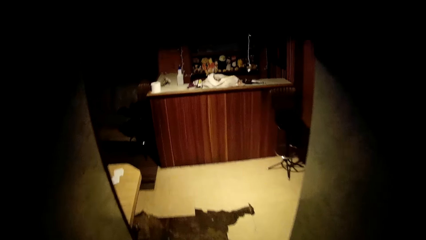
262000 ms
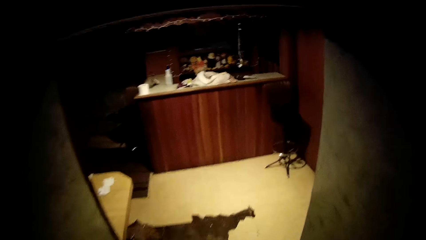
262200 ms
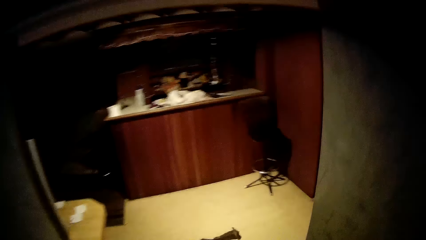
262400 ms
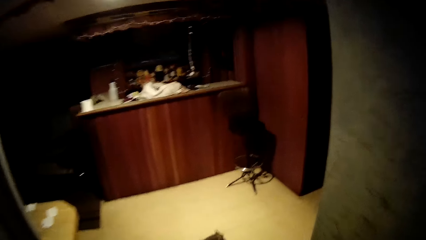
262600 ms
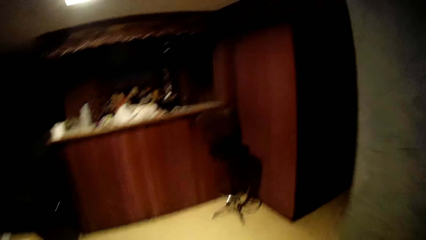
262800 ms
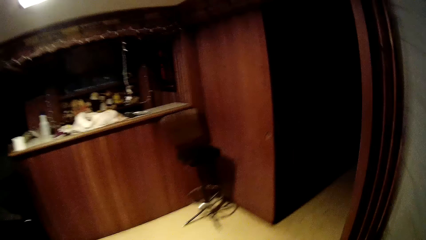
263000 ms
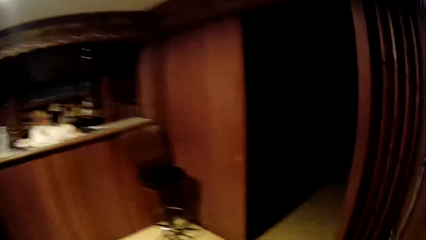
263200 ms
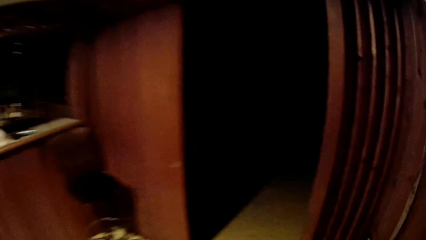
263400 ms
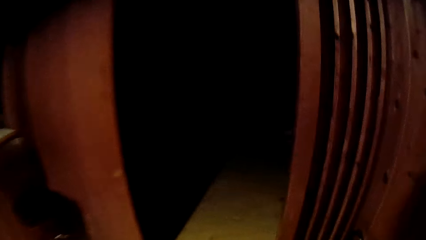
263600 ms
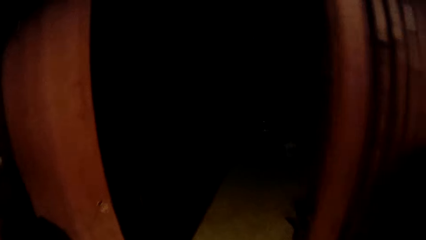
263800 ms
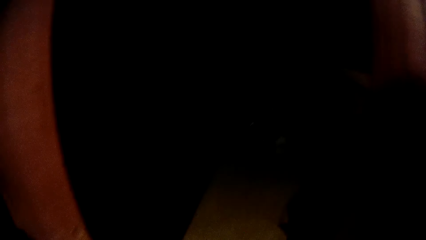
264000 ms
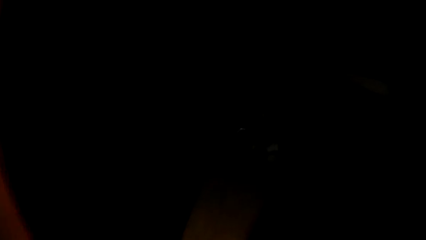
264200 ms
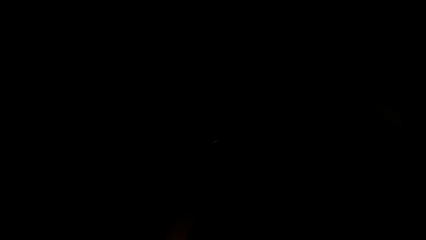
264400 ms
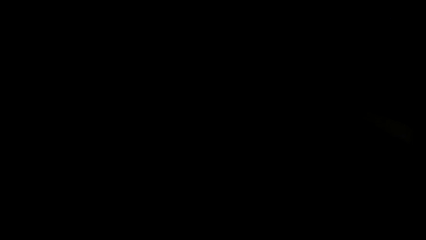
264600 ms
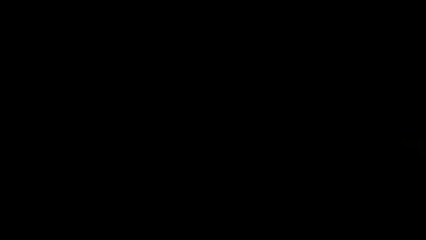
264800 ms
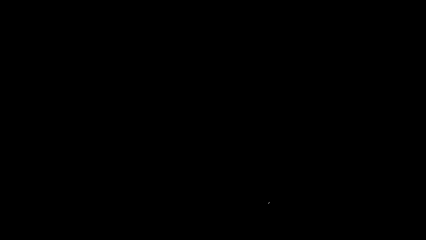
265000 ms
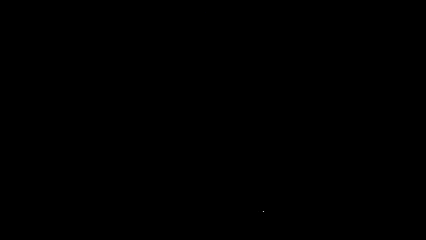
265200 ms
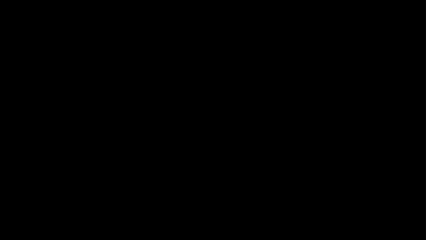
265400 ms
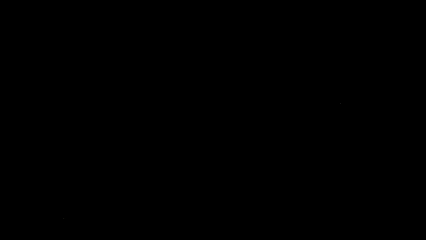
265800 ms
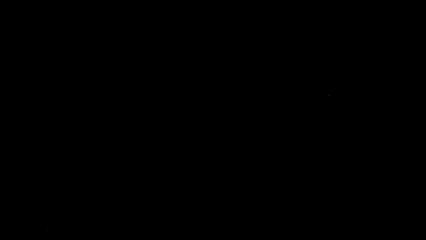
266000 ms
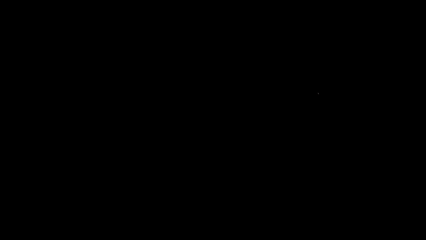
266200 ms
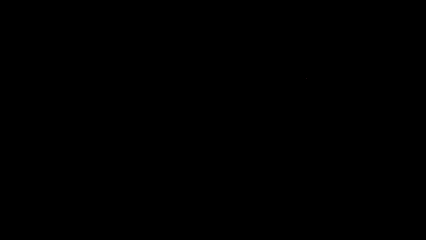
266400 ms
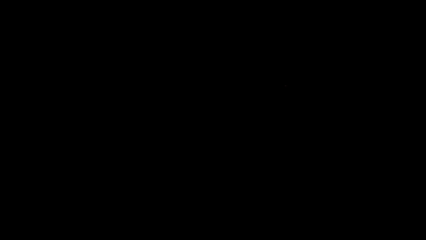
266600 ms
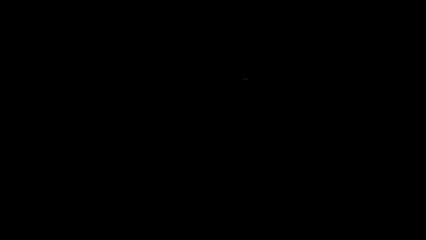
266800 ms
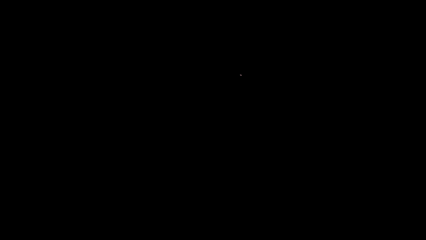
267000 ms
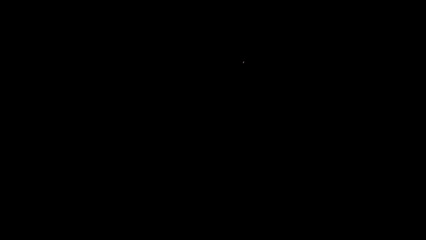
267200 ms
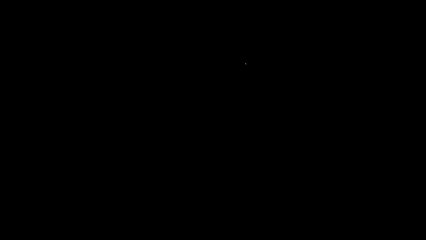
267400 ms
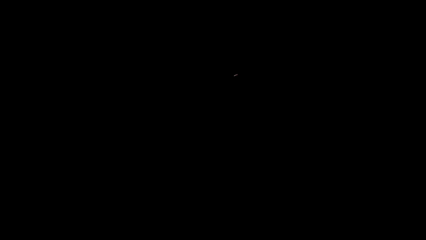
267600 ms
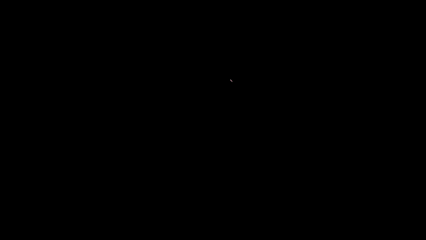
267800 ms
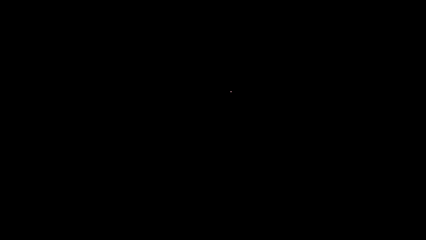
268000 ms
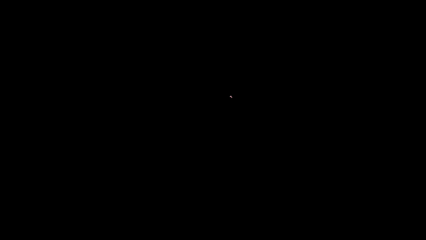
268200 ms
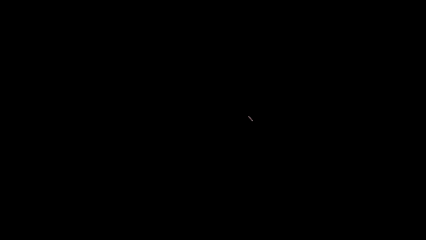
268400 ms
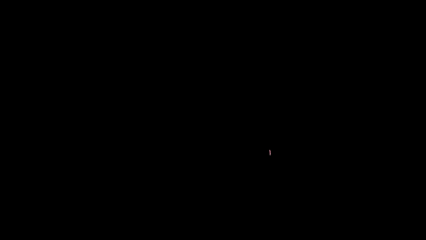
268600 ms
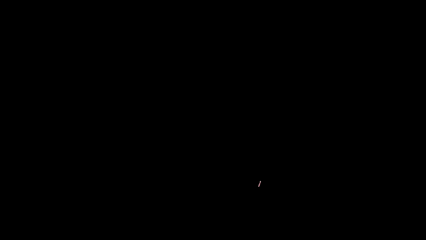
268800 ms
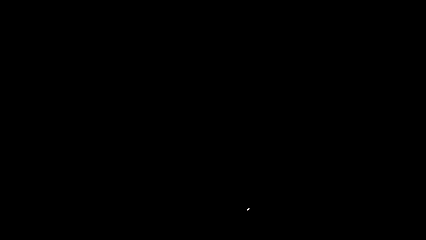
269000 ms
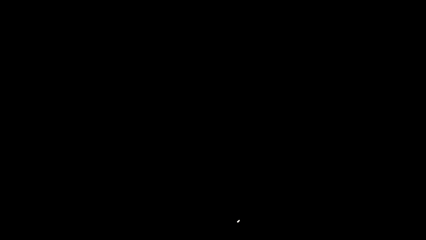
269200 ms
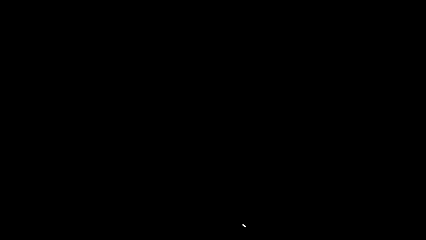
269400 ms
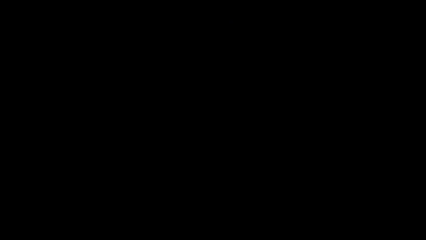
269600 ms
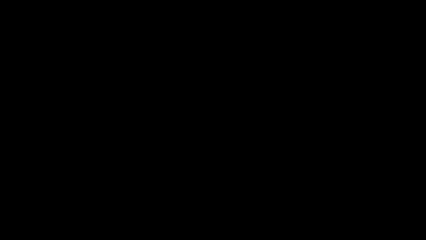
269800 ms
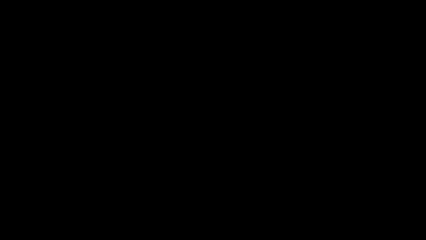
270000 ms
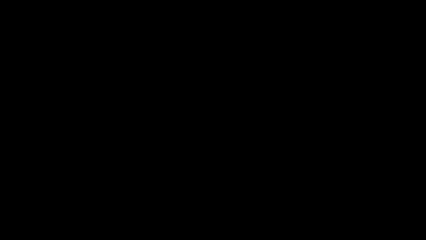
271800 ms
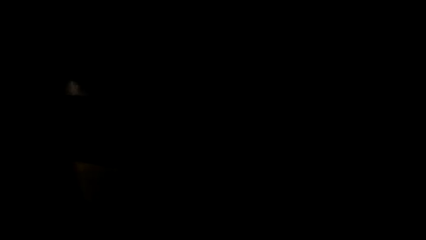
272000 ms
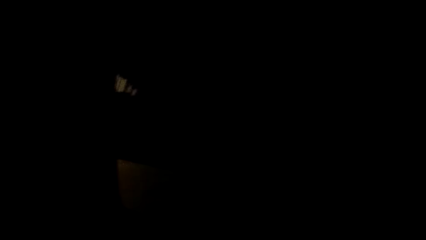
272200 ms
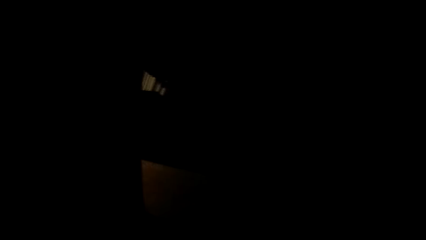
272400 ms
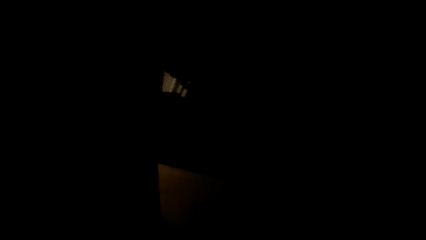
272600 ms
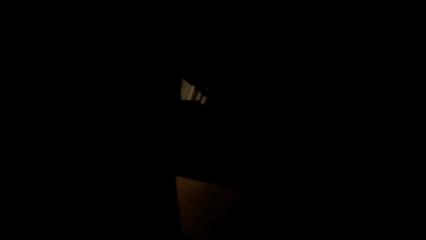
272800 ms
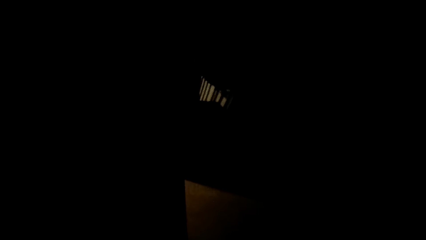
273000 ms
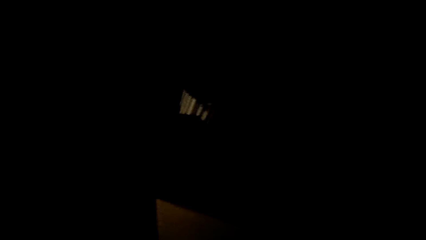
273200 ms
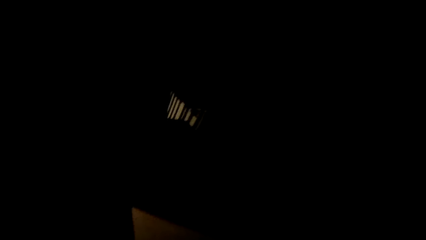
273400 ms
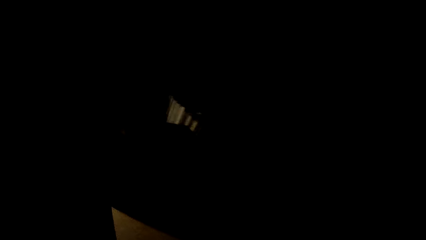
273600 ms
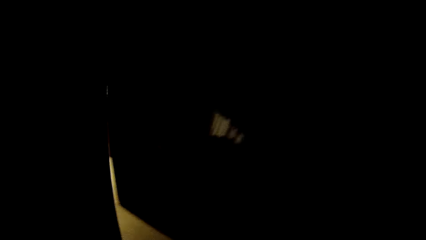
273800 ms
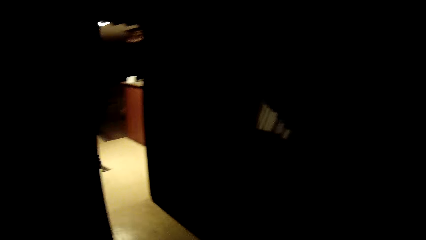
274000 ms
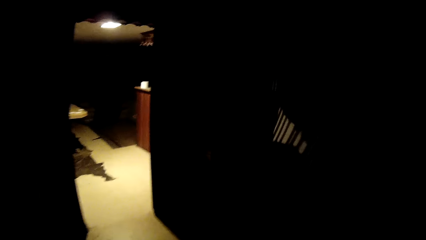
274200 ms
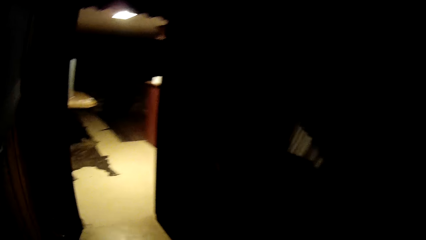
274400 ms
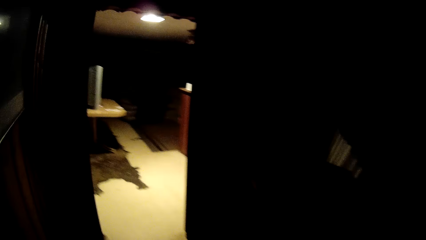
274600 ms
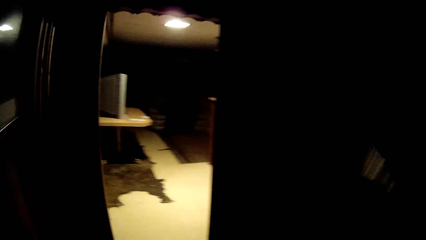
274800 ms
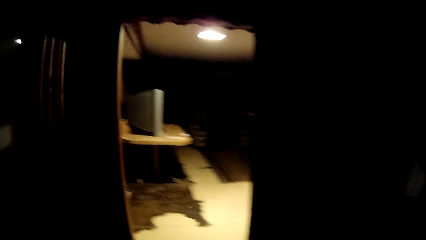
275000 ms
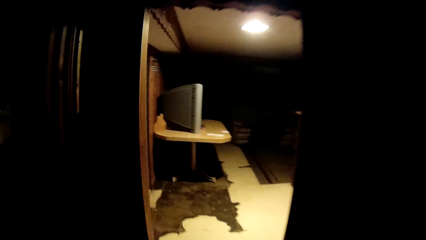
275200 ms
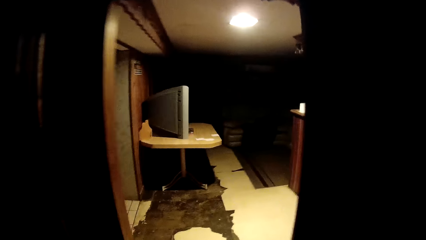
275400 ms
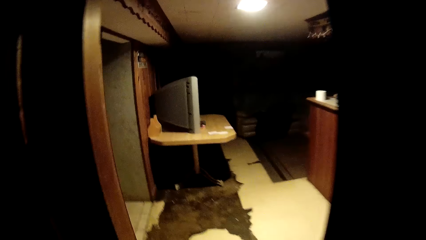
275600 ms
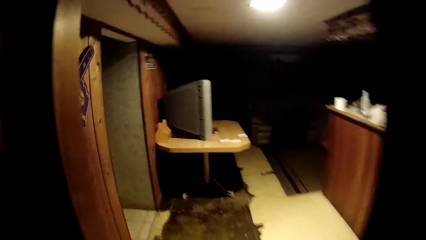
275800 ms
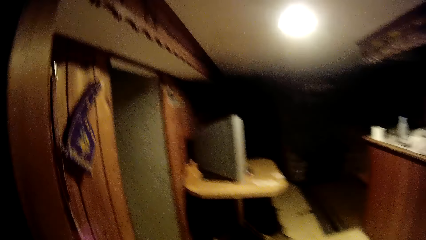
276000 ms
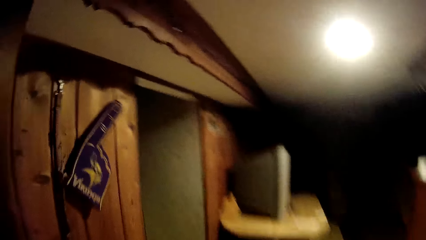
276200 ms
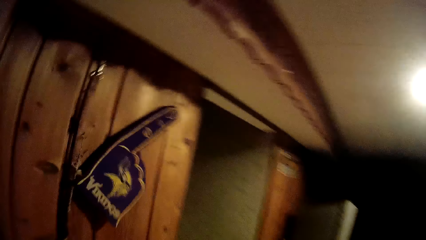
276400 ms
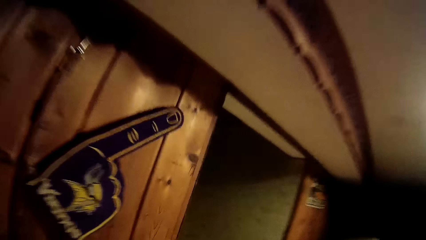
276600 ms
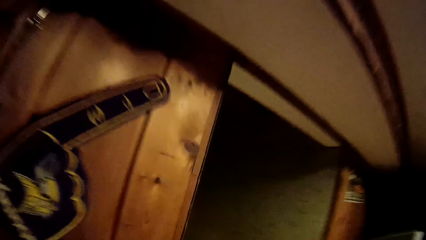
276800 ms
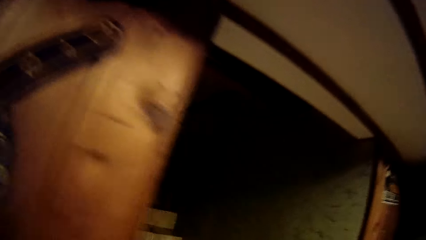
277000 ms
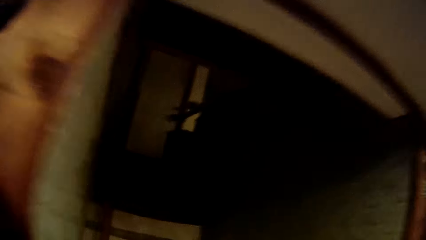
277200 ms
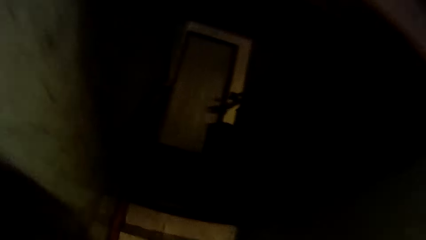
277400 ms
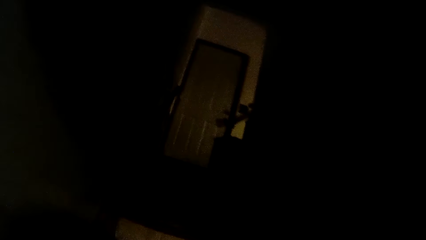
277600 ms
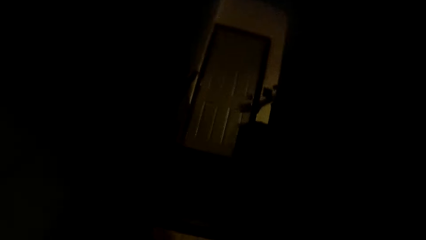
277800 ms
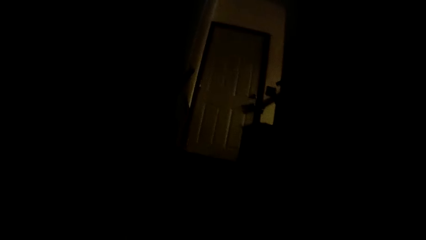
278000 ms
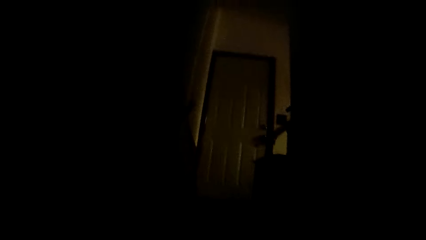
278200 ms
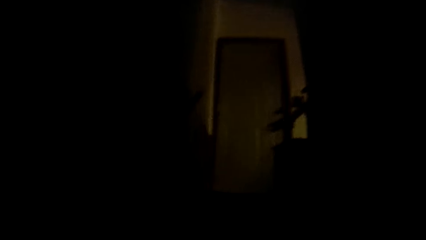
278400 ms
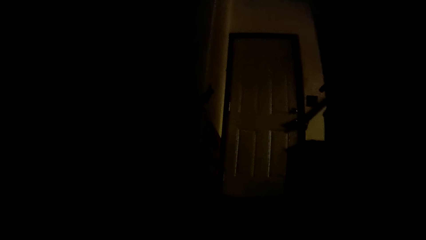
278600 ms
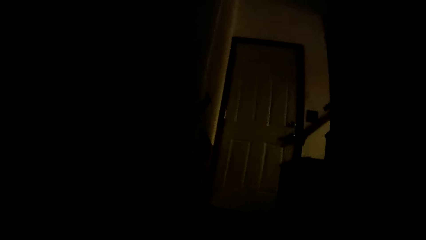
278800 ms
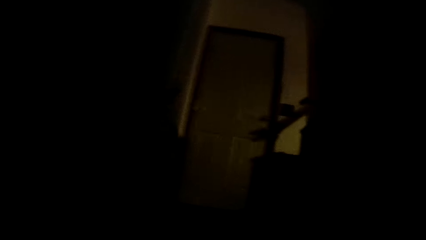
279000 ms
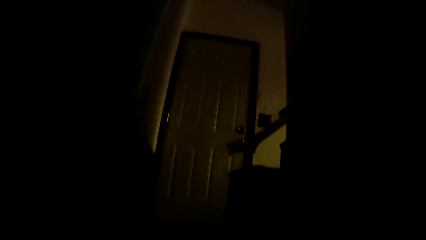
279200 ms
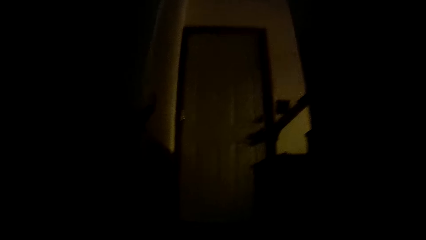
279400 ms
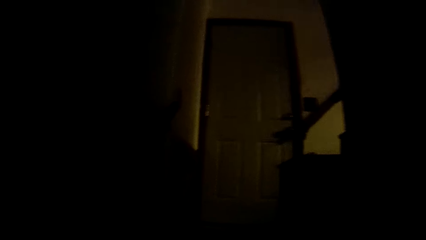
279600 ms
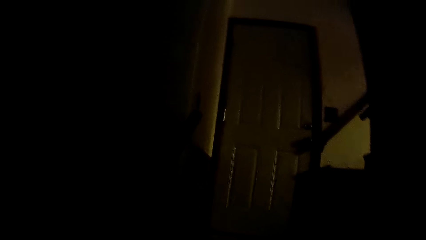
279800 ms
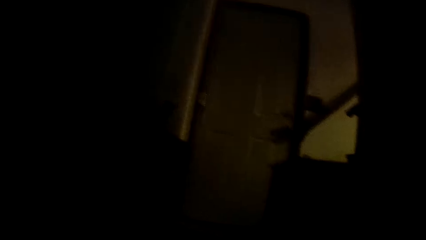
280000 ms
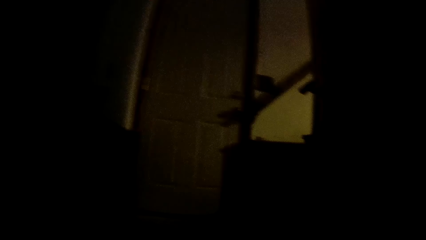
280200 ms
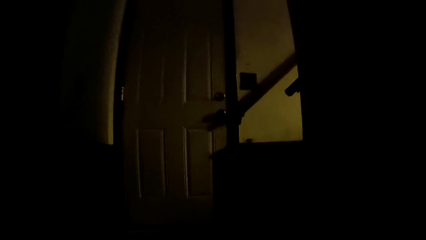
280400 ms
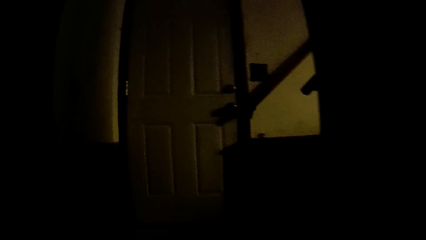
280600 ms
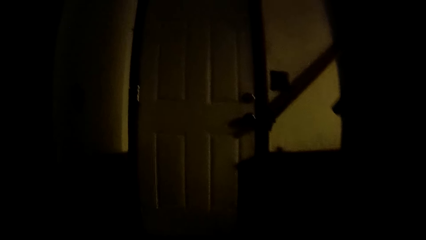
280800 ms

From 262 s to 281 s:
The camera wearer walks into a dark room. They walk to the staircase. They climb the staircase.
